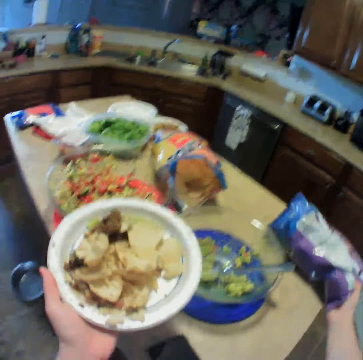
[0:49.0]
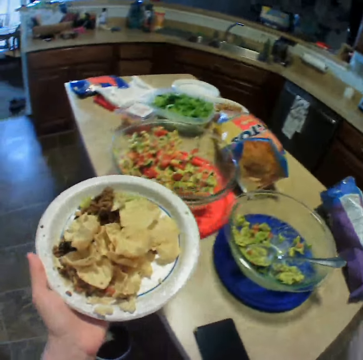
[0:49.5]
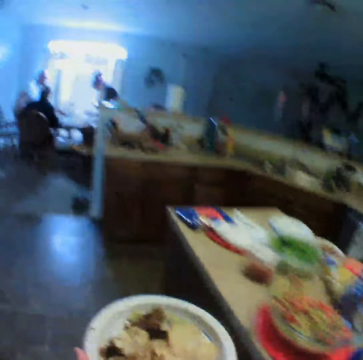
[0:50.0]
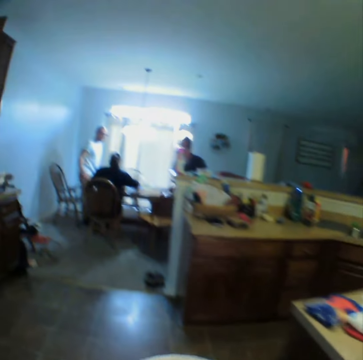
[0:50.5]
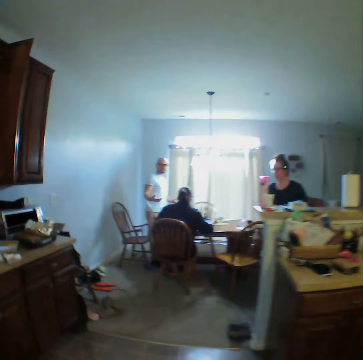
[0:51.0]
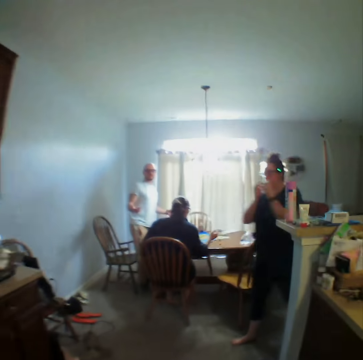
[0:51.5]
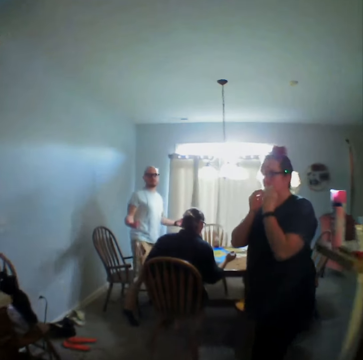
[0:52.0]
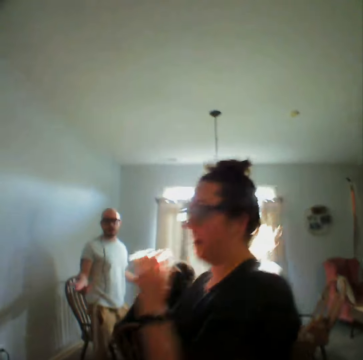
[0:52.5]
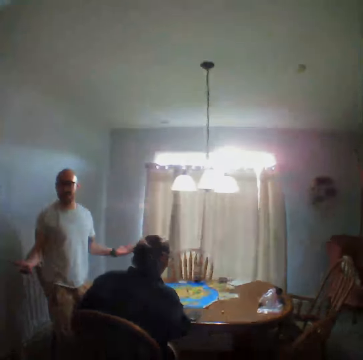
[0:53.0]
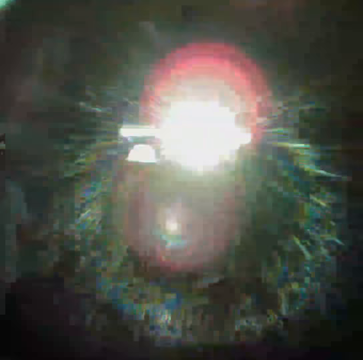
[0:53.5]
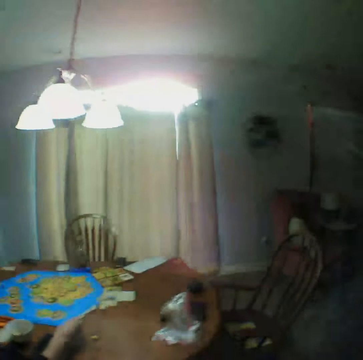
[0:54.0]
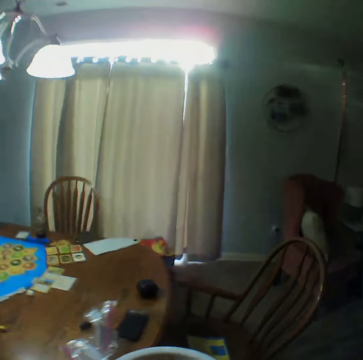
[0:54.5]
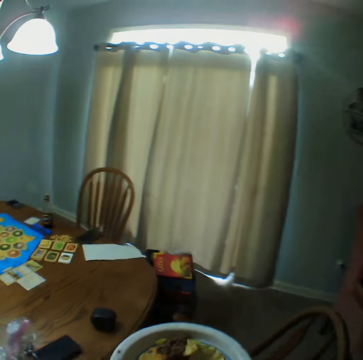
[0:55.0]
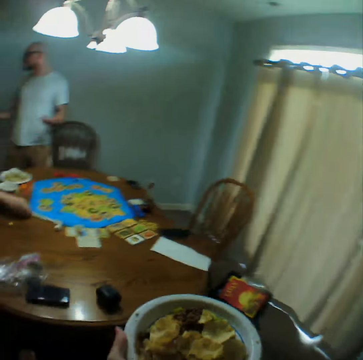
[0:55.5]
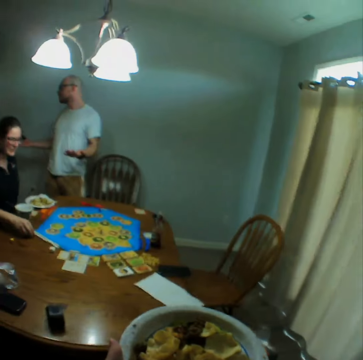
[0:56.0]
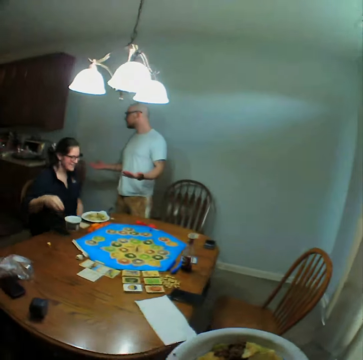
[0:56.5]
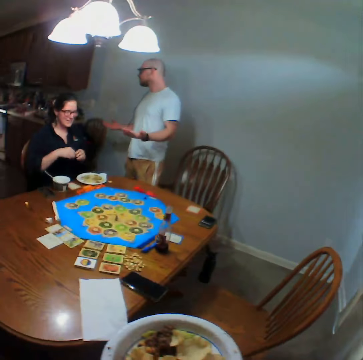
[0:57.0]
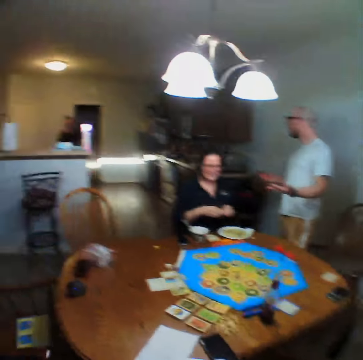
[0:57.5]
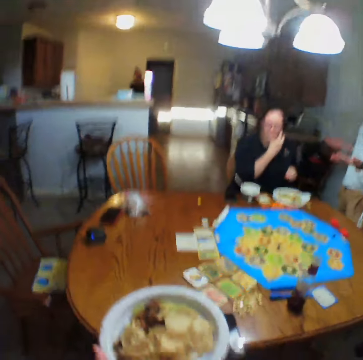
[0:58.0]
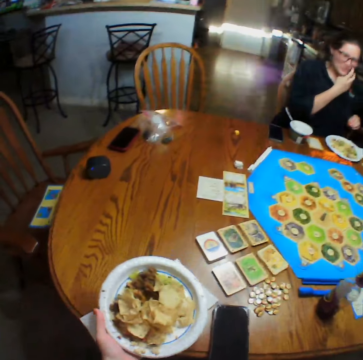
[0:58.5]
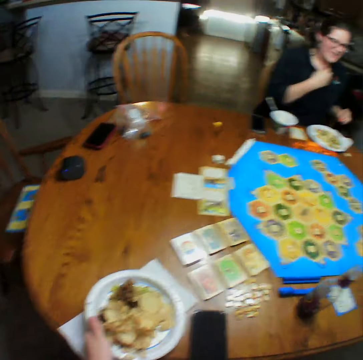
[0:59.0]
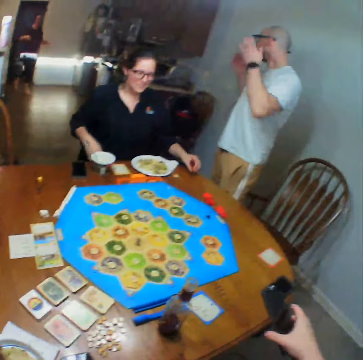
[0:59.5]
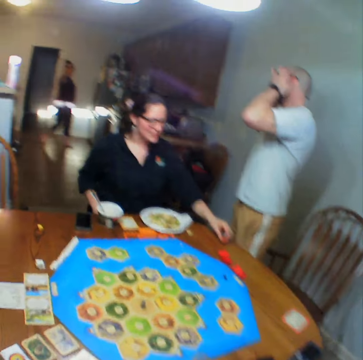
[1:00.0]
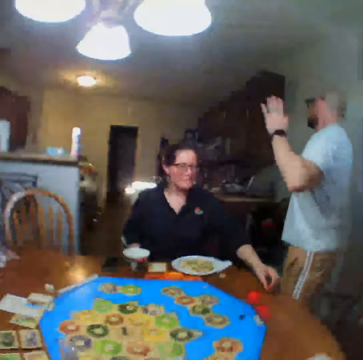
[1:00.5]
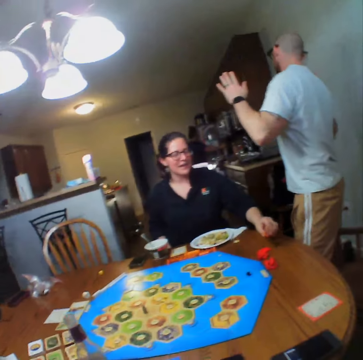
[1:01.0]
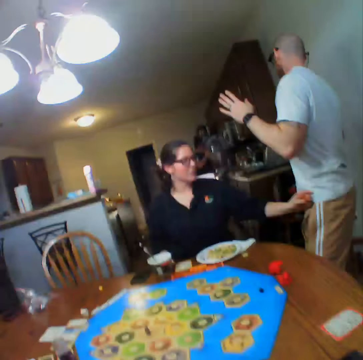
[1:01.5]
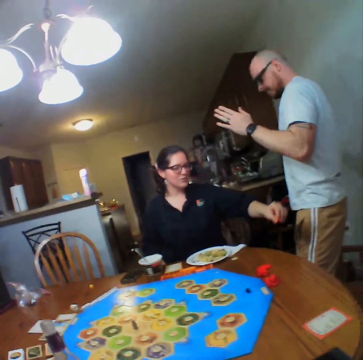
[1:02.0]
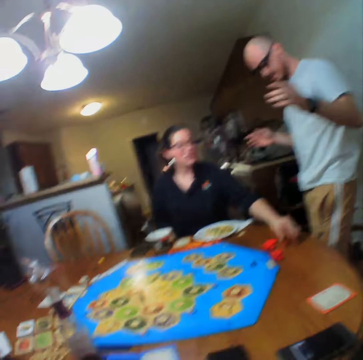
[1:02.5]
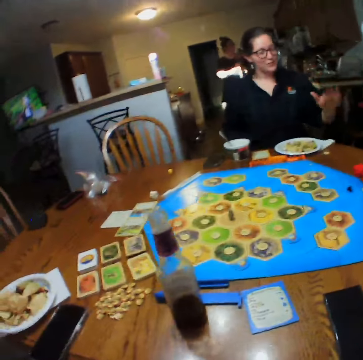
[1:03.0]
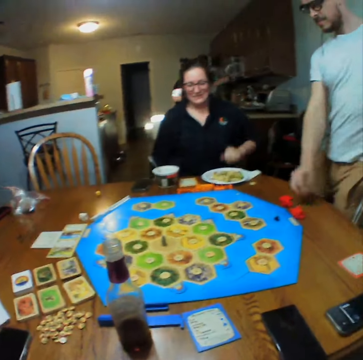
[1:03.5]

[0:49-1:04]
The camera wearer places the packet of taco on the table. They walk to the table. They place the plate on the table. They move a phone aside on the table. They look around.

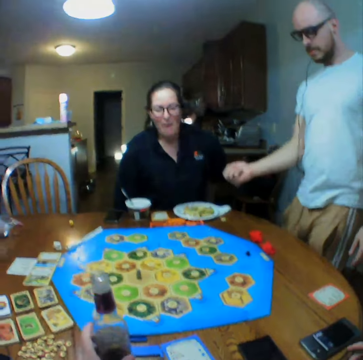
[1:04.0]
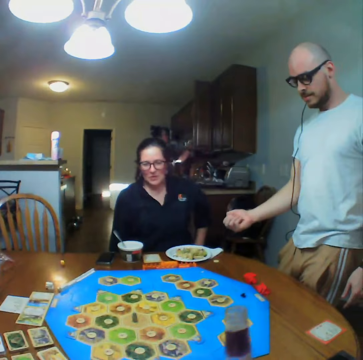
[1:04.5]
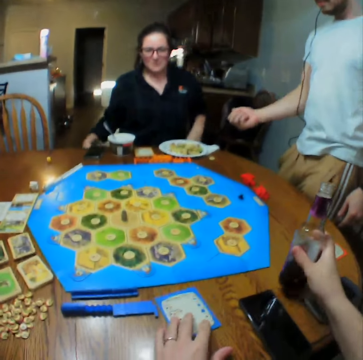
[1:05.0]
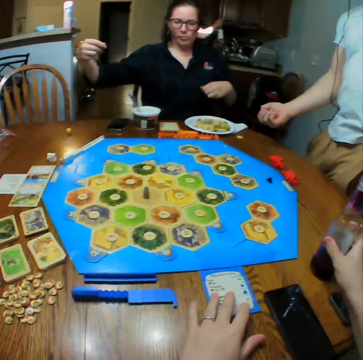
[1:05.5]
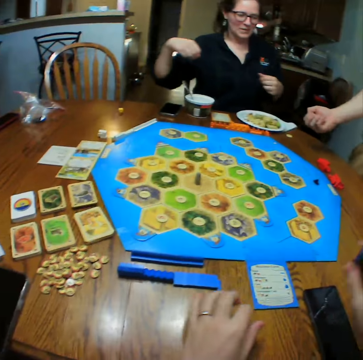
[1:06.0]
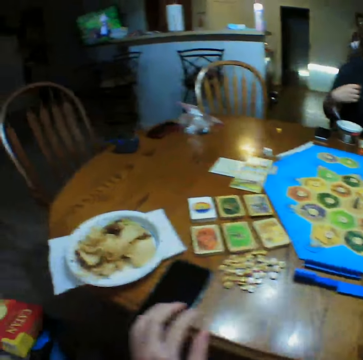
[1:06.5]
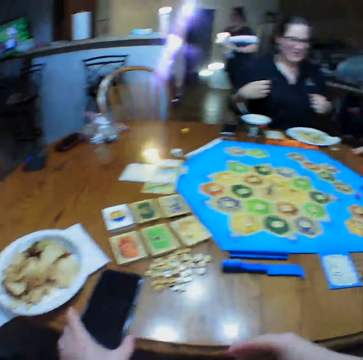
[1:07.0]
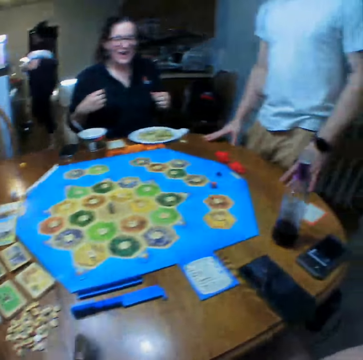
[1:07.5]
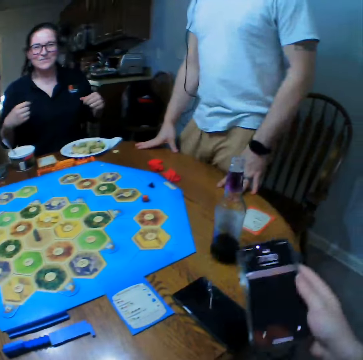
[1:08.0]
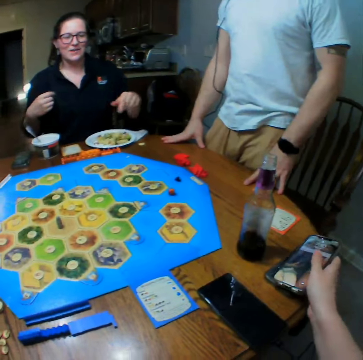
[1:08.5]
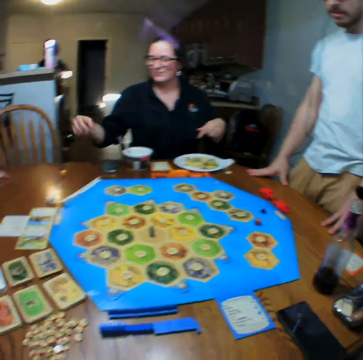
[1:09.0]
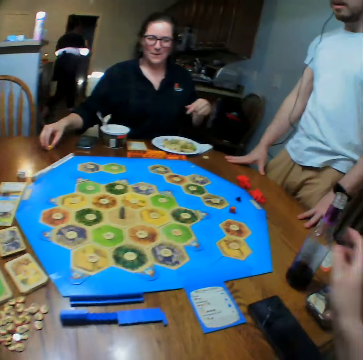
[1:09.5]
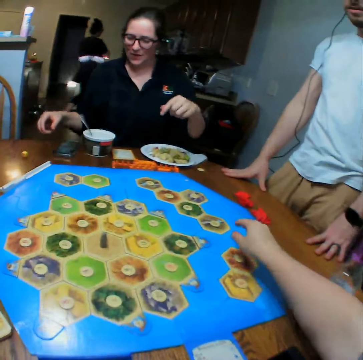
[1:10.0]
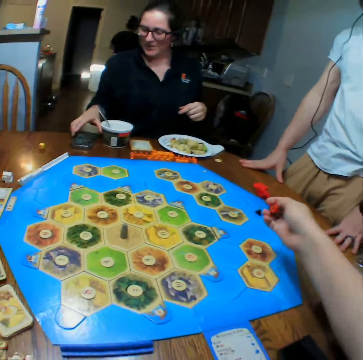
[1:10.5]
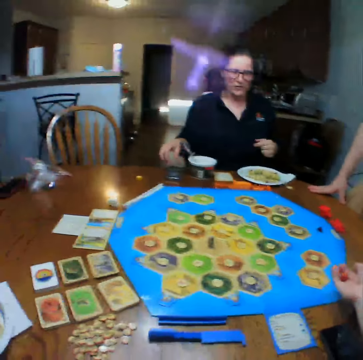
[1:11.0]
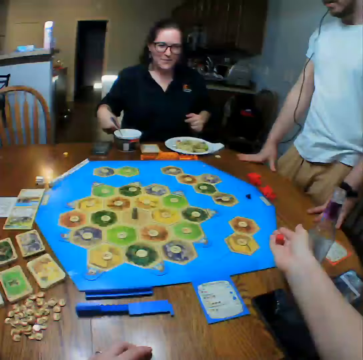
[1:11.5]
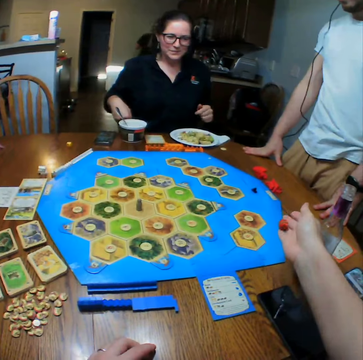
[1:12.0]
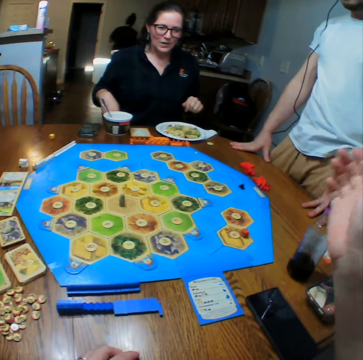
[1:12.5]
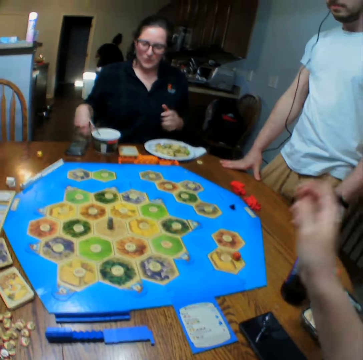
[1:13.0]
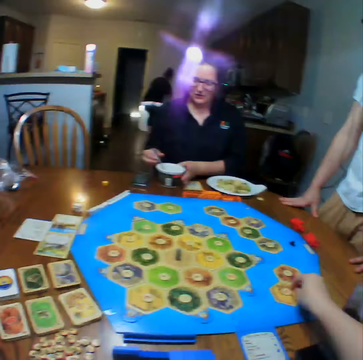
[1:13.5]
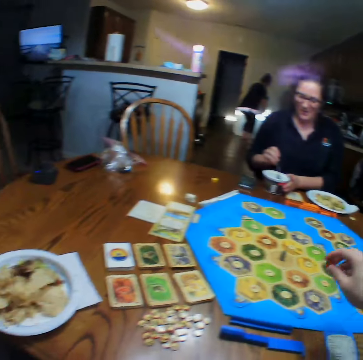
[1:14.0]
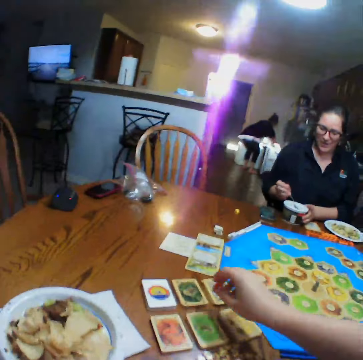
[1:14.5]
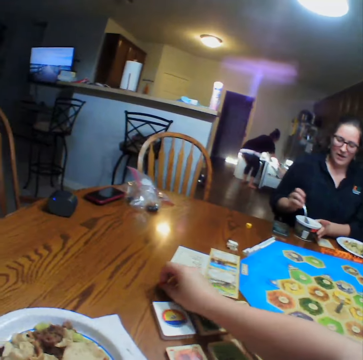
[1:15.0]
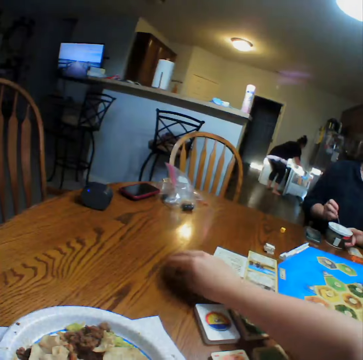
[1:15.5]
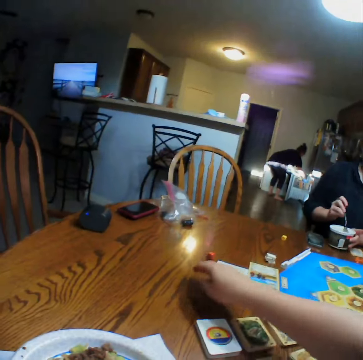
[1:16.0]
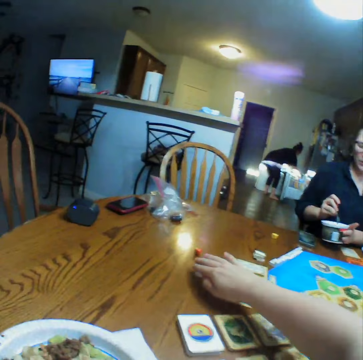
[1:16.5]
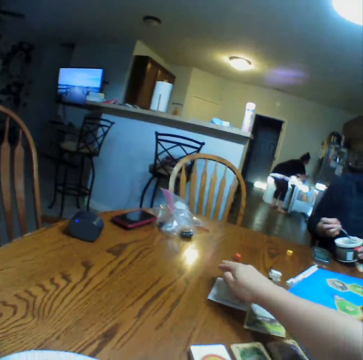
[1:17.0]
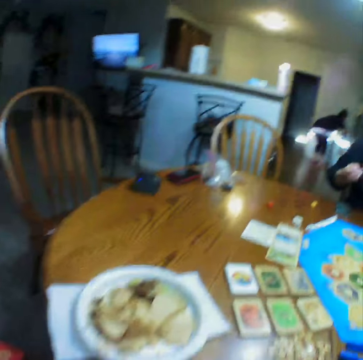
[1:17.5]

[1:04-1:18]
The camera wearer moves a bottle aside on the table. They put the bottle on the table. They move a phone aside on the table. A lady talks. The camera wearer tosses the dice. They pick the dice from the table. They drop the dice on the table. They place the dice aside on the table.

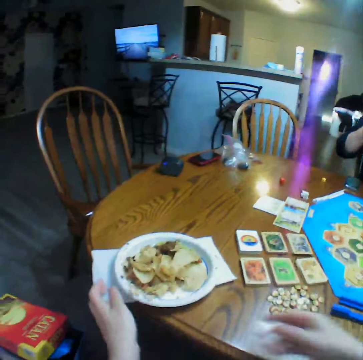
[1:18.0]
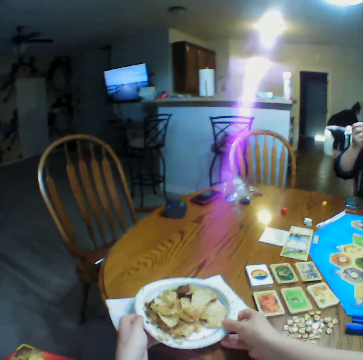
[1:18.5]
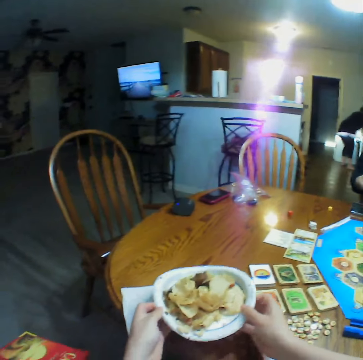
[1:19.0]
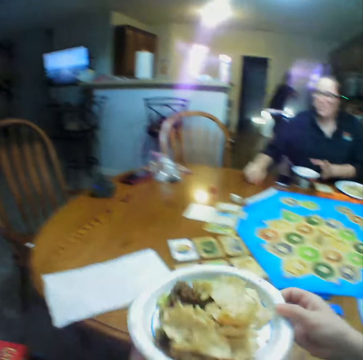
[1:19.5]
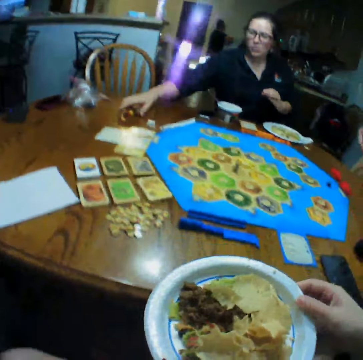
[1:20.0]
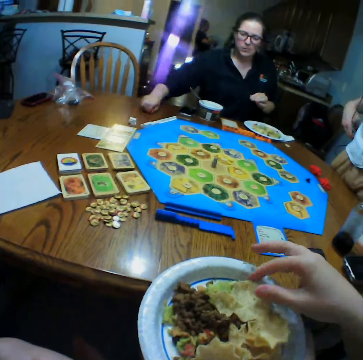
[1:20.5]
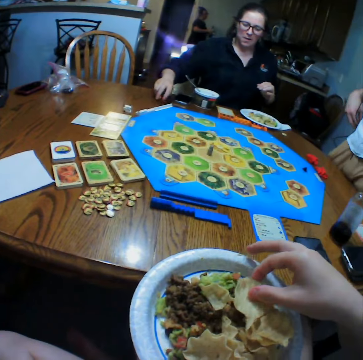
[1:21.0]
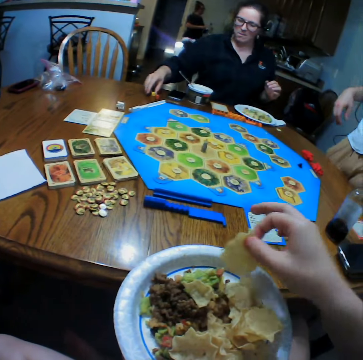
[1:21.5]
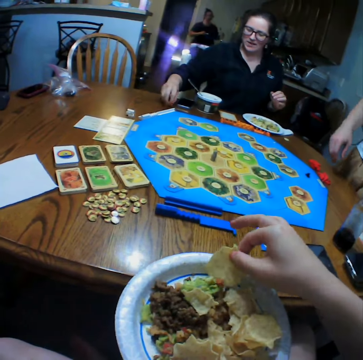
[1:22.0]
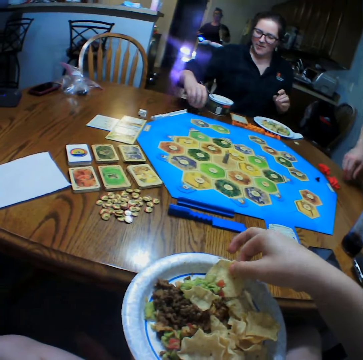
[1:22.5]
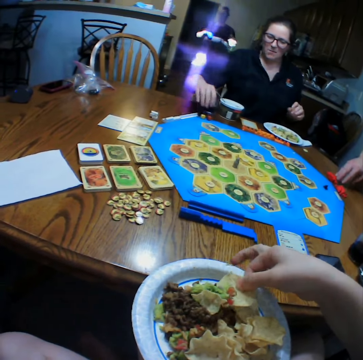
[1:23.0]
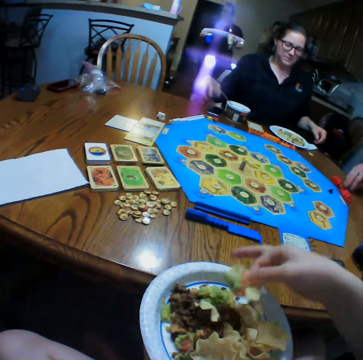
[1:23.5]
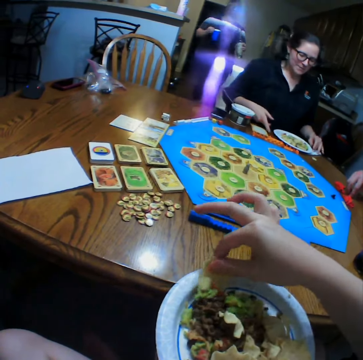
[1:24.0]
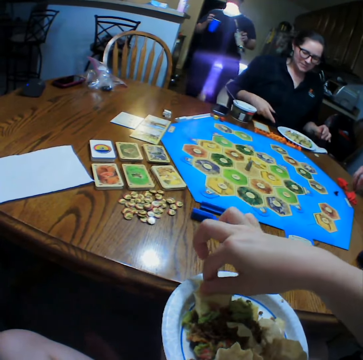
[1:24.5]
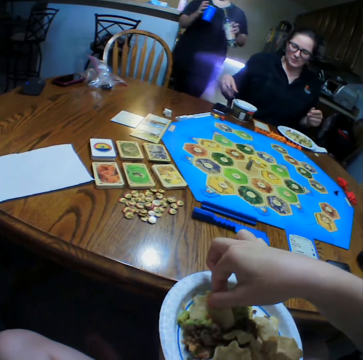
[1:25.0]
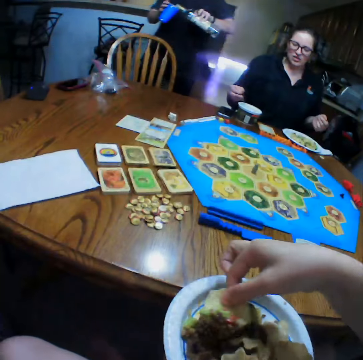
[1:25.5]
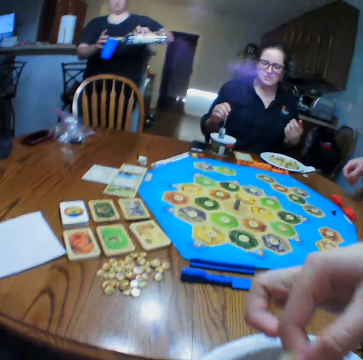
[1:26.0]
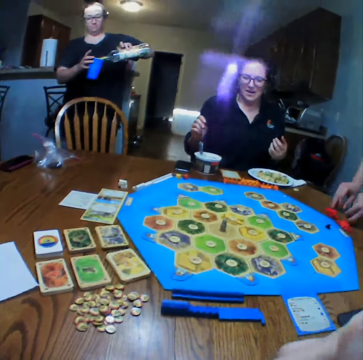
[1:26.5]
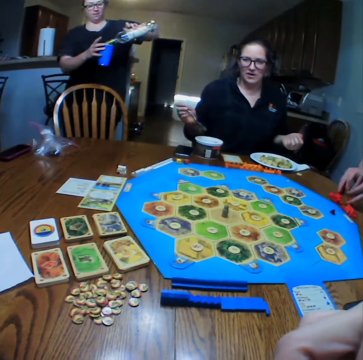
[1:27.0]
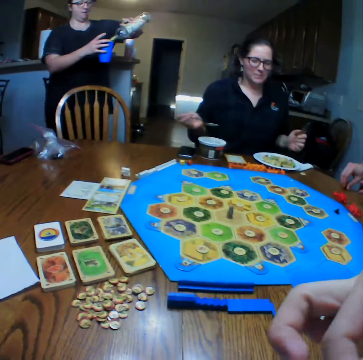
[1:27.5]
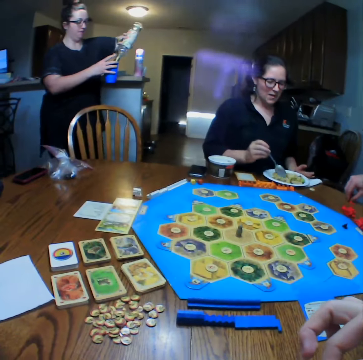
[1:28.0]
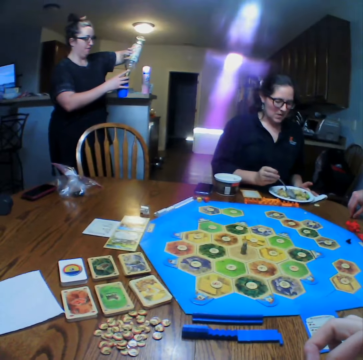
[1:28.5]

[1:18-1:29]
The camera wearer eats. They pick a plate of food from the table. They eat the food.
